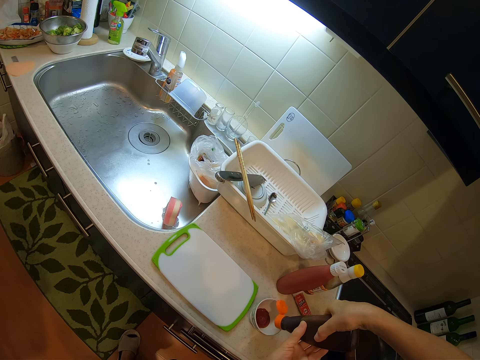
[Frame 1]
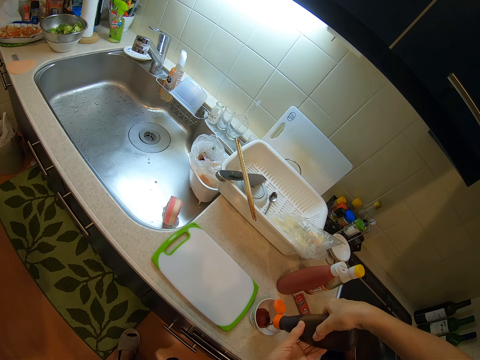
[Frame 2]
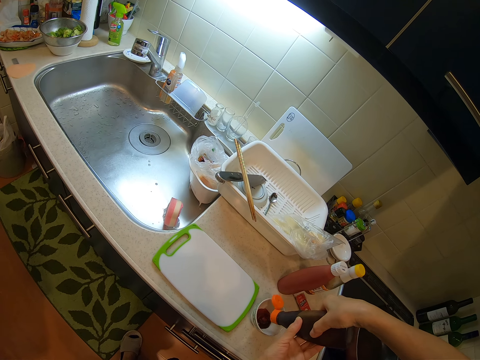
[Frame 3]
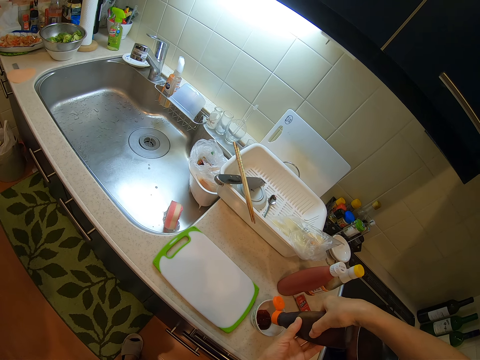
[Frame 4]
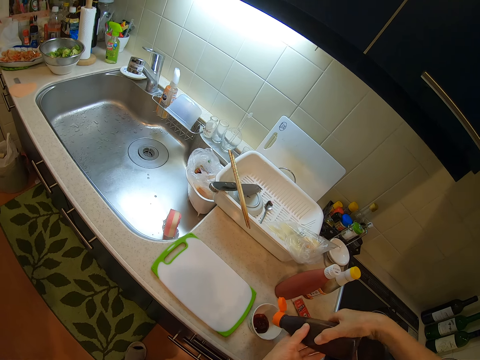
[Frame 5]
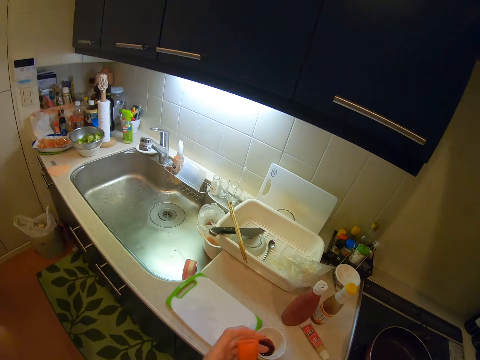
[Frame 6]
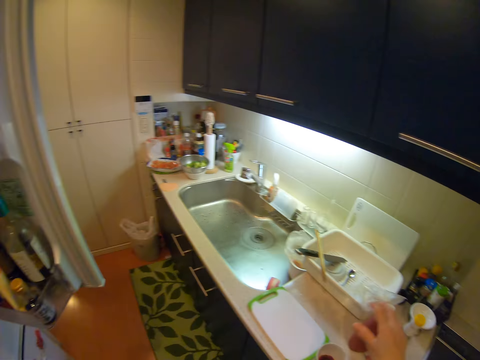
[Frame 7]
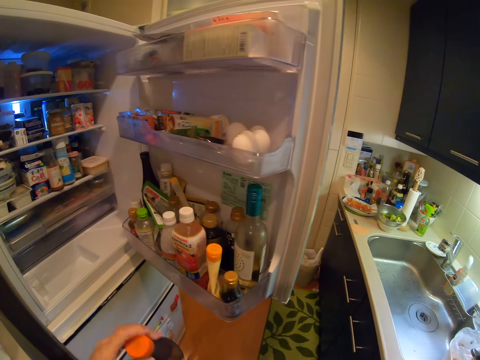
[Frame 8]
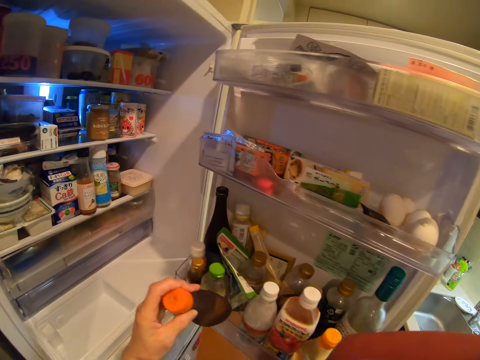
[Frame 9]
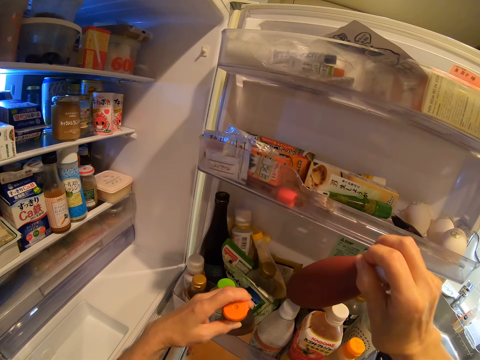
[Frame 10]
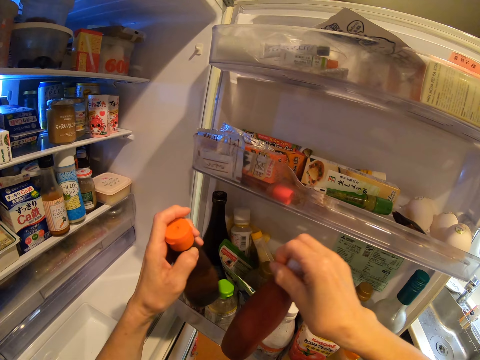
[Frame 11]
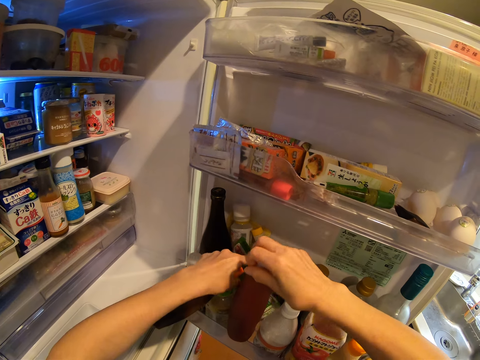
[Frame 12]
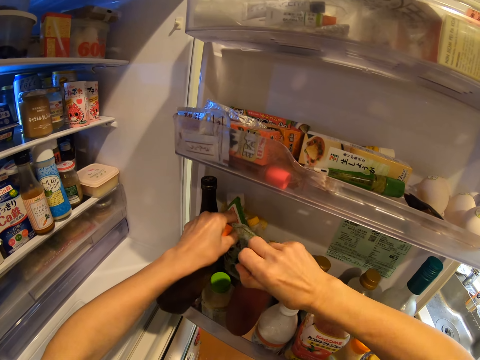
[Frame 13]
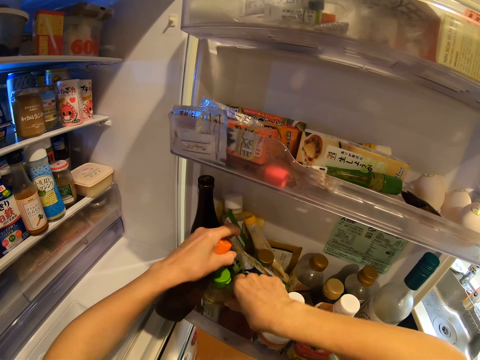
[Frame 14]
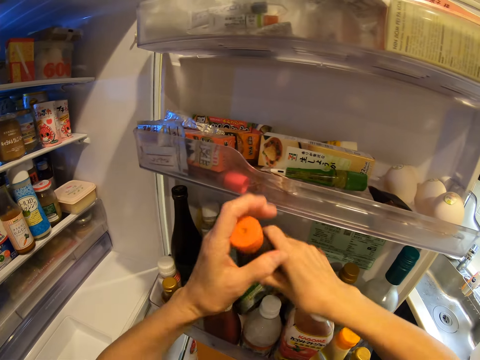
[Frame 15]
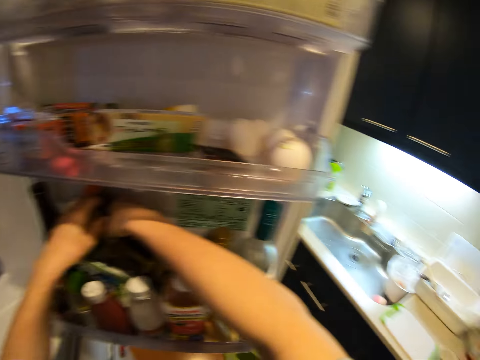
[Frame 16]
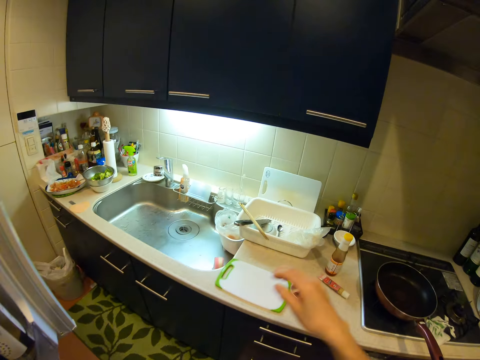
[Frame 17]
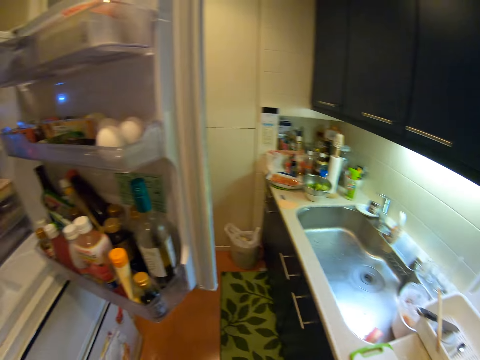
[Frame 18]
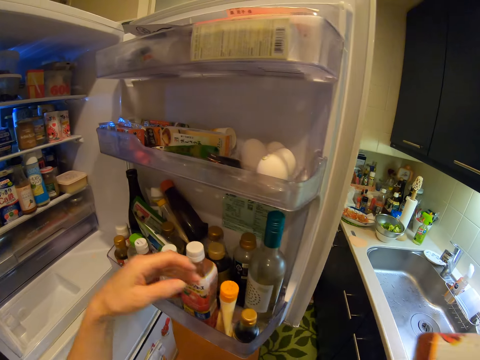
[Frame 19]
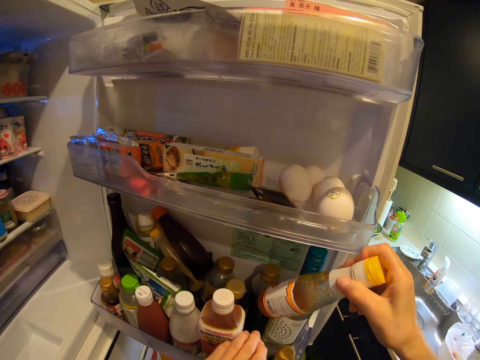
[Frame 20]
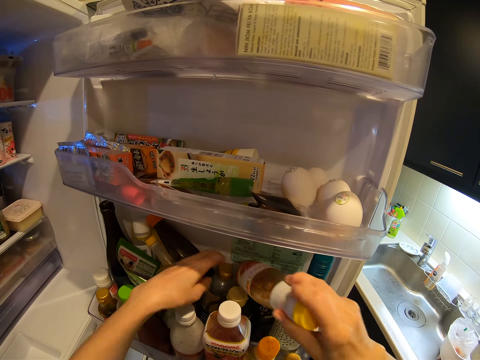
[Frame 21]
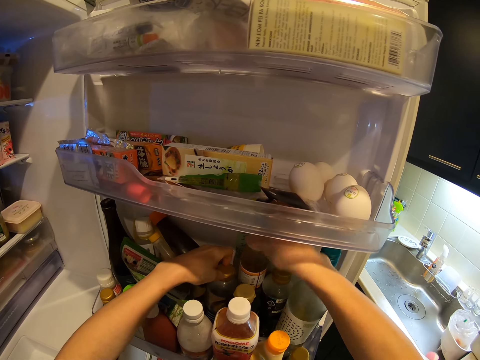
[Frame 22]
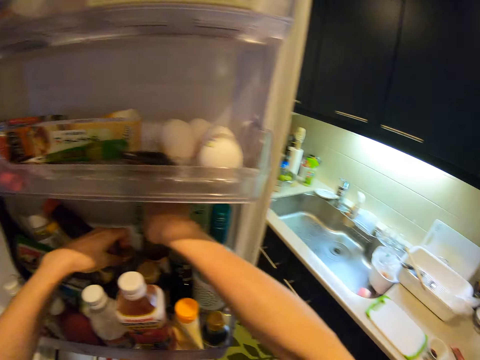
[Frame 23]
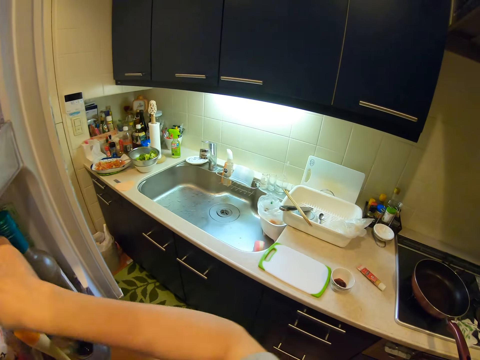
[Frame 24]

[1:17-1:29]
The camera wearer squeezes some sauce from the bottle into the ketchup plate. She closes the bottle of sauce with her left hand. She keeps the bottle of ketchup into the fridge. She keeps the bottle of sauce into the fridge. She picks up the bottle of syrup from the kitchen countertop with her right hand. She keeps the bottle of syrup into the fridge.

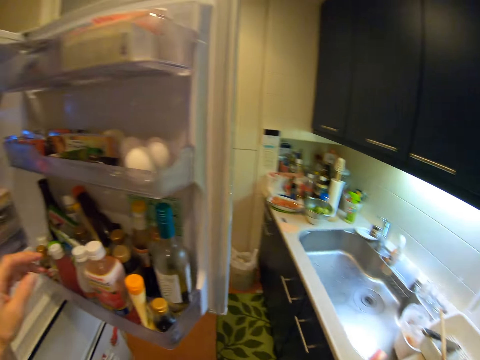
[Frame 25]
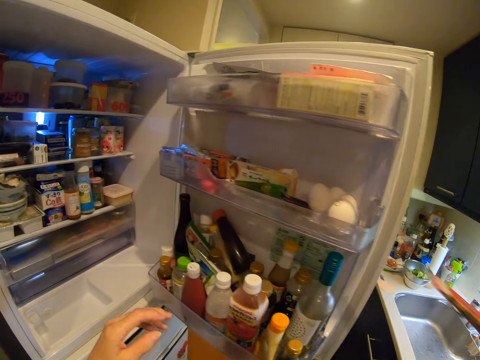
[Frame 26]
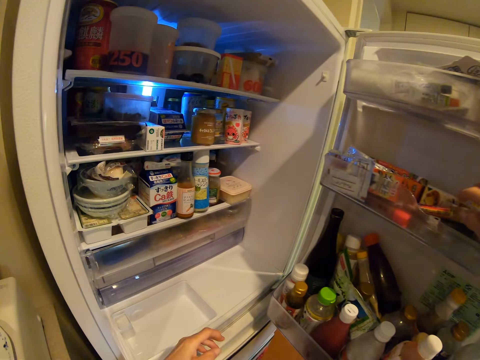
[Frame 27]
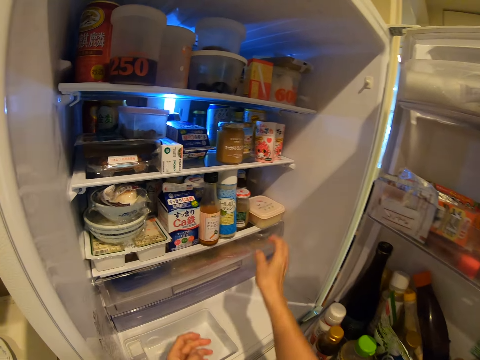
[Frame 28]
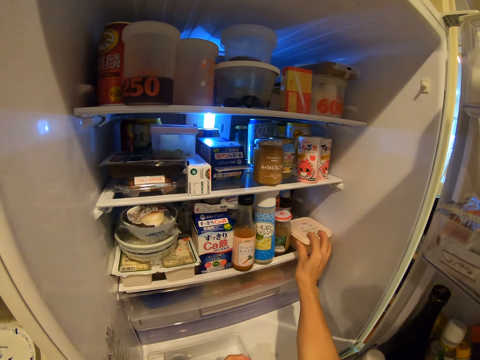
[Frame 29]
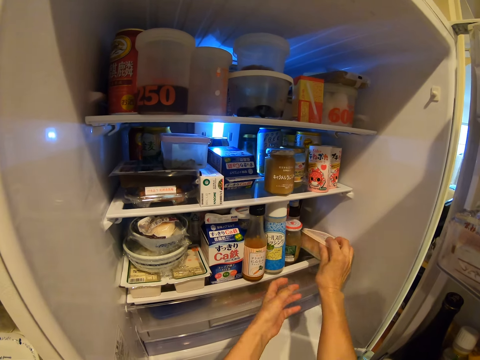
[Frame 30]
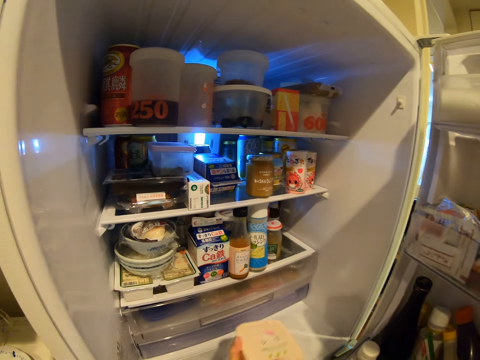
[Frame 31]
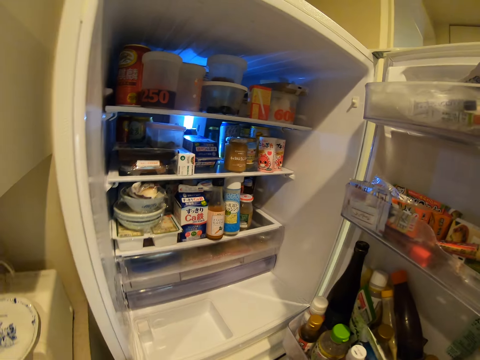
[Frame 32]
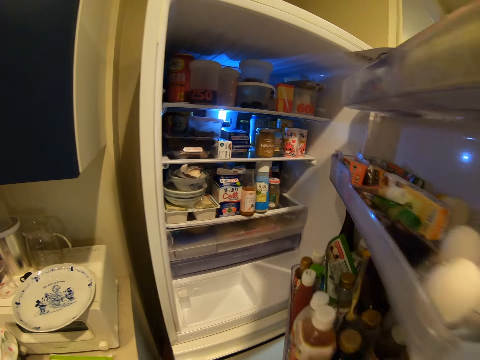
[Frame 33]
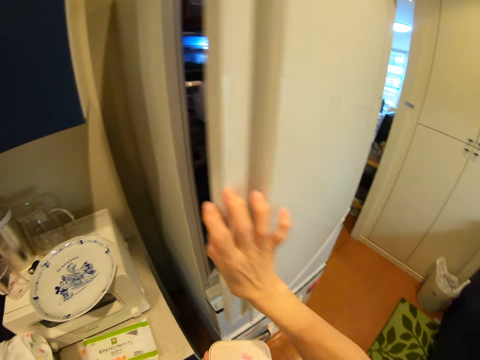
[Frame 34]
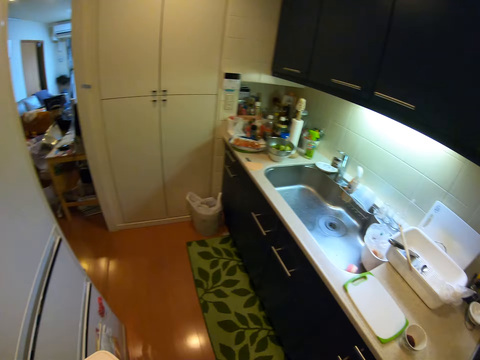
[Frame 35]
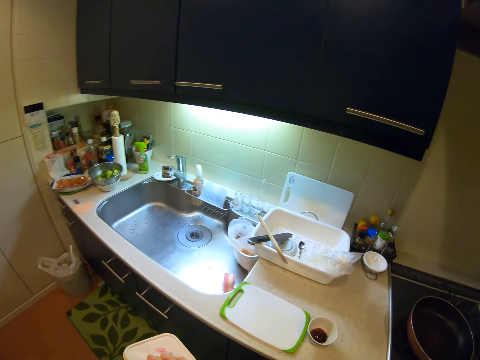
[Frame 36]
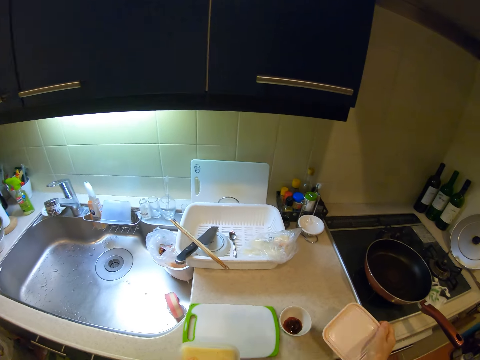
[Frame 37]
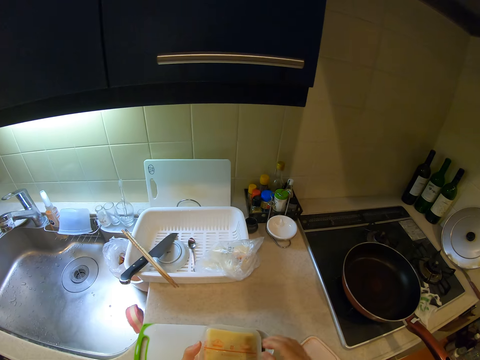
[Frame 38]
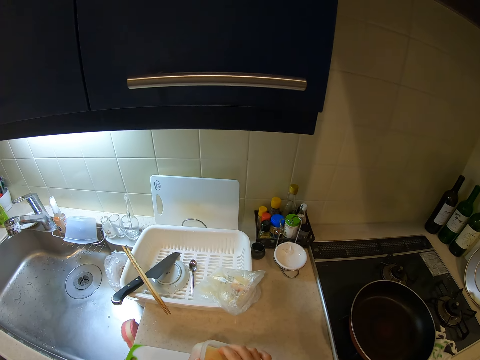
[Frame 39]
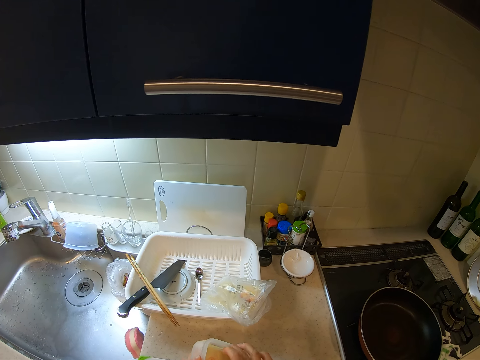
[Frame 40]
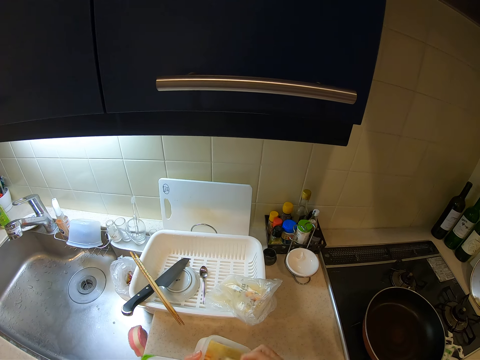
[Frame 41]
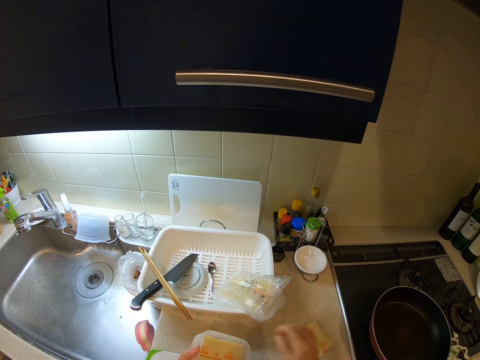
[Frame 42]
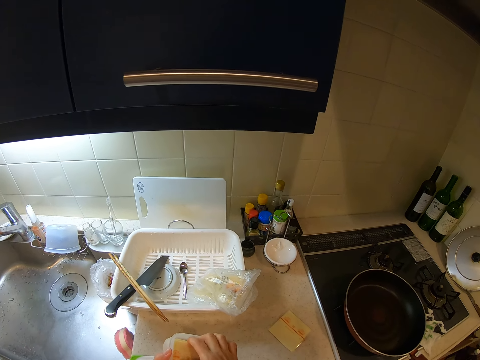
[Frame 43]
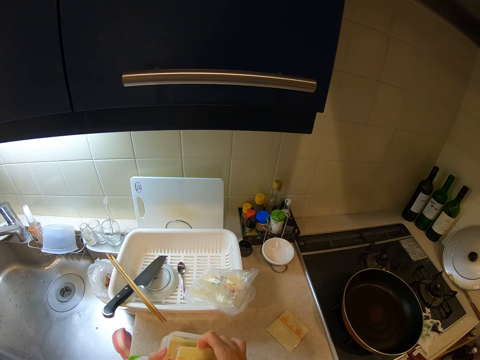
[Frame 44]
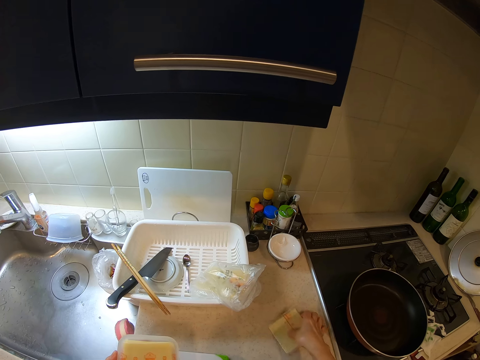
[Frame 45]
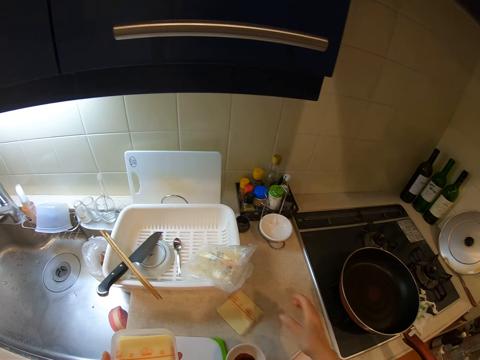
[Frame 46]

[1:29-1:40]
The camera wearer picks up the tube from the kitchen countertop with her right hand. She keeps the tube into the fridge. She carries a plate from the fridge with her right hand. She closes the door of the fridge with her right hand. She opens the plate with her right hand and drops the cover of the plate on the kitchen countertop. She takes out a sealed slice of cheese from the plate and drops the sealed slice of cheese on the kitchen countertop. She takes out a sealed slice of cheese from the plate and drops the sealed slice of cheese on the kitchen countertop.

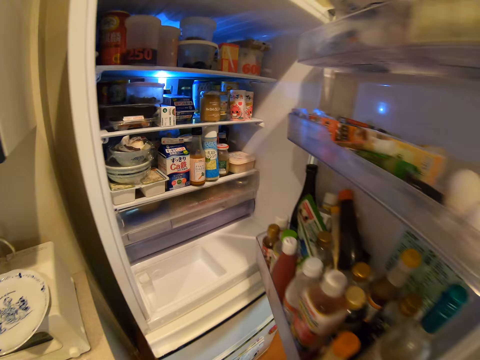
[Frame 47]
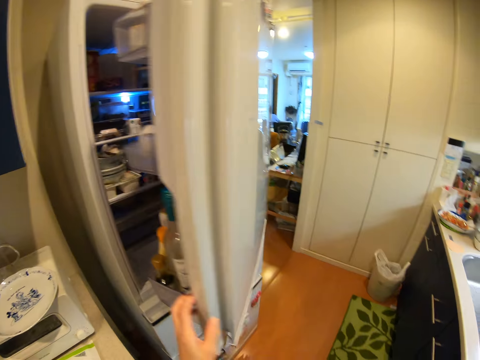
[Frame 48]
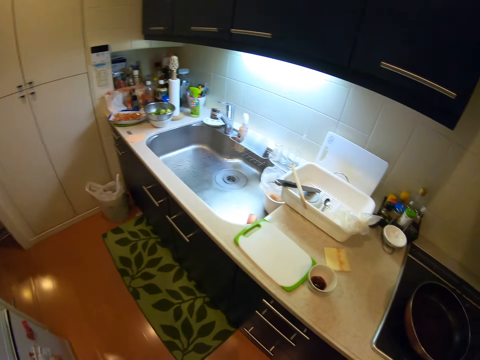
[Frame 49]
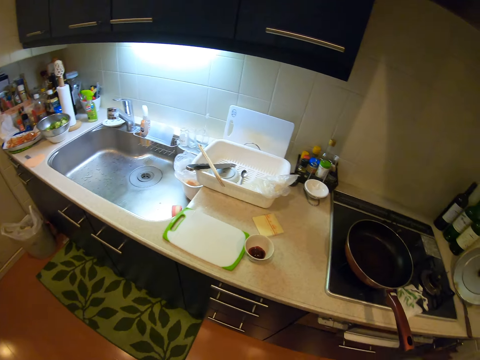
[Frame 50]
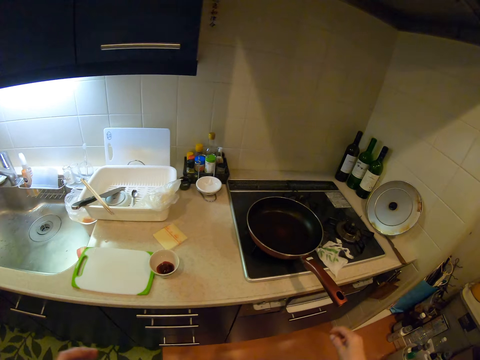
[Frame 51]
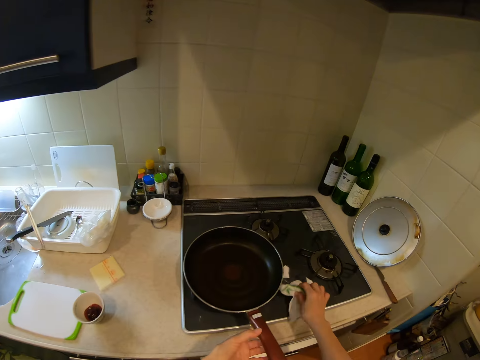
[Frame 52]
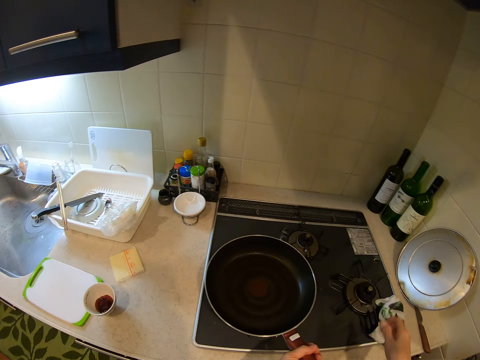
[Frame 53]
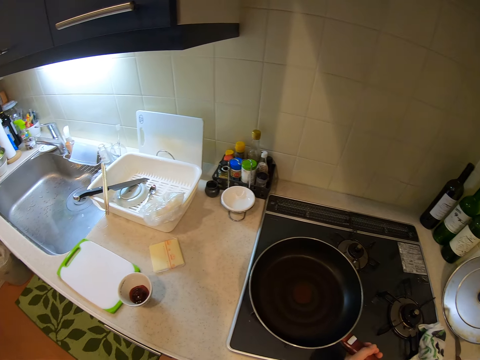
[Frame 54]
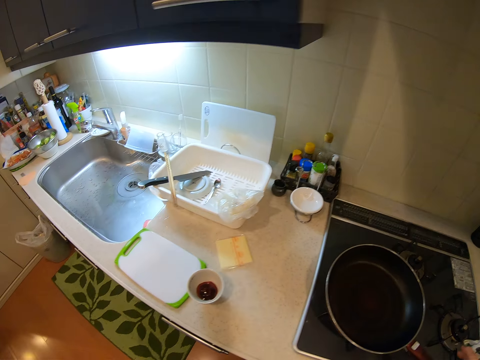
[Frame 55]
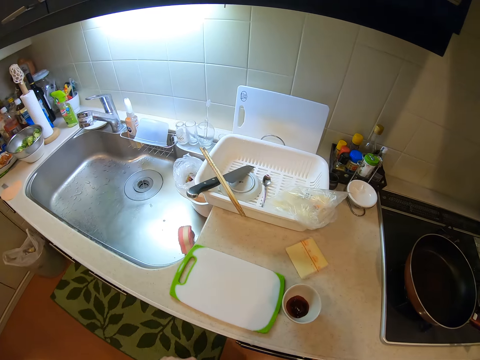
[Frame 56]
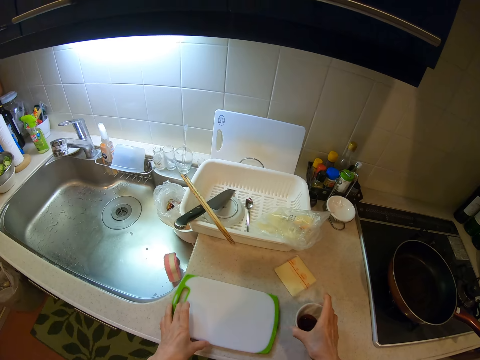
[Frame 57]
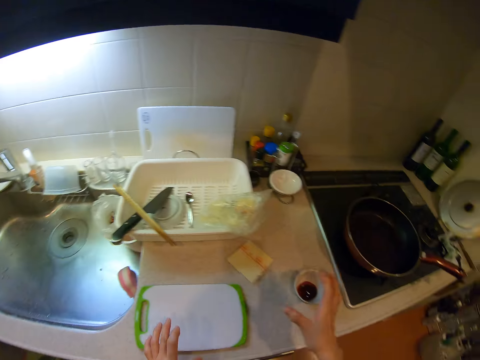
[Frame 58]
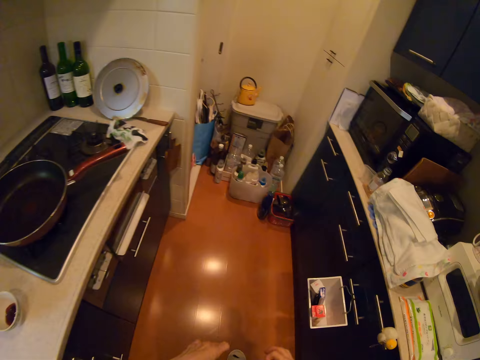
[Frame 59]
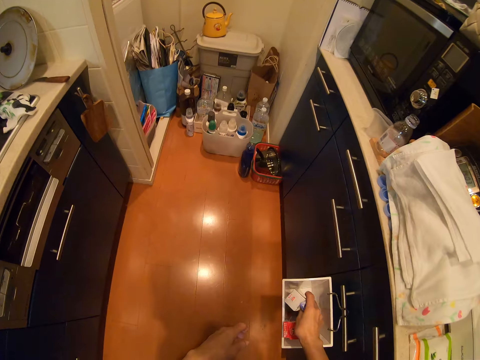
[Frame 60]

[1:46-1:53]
The camera wearer closes the door of the fridge. She picks up a hand towel from the cooker with her right hand. She adjusts the frying pan on the cooker with her left hand. She drops the hand towel on the cooker. She moves the ketchup plate on the kitchen countertop with her right hand. She touches the chopping board with her left hand. She takes out a pack of foil paper from a rack.
